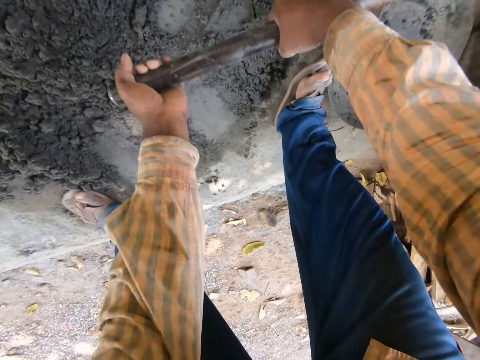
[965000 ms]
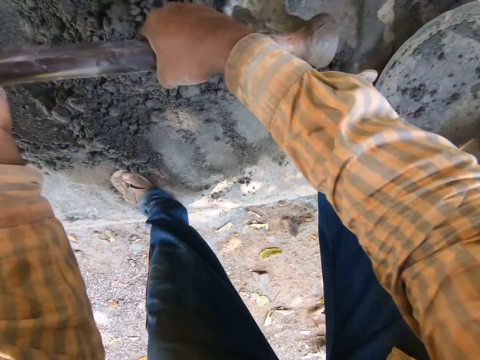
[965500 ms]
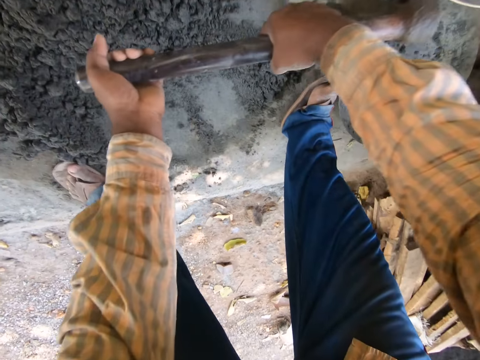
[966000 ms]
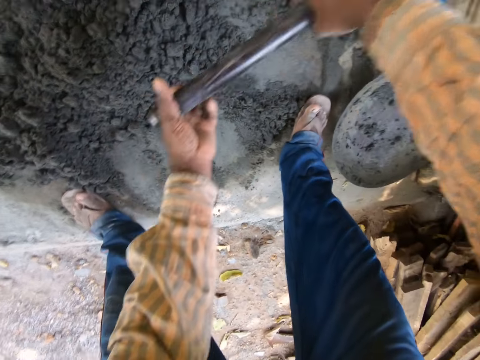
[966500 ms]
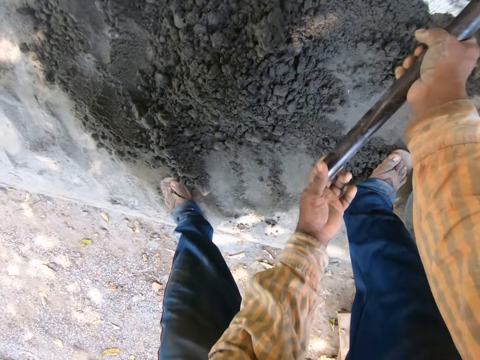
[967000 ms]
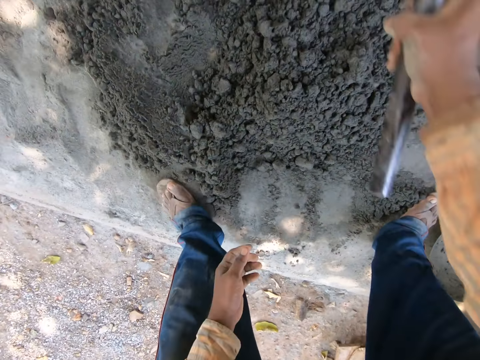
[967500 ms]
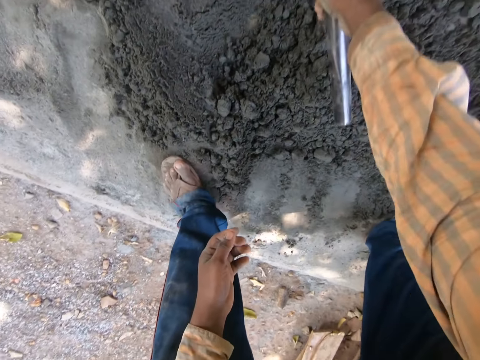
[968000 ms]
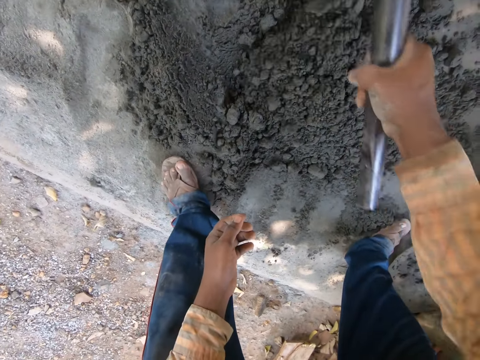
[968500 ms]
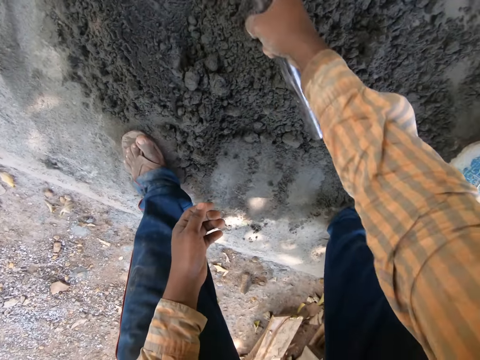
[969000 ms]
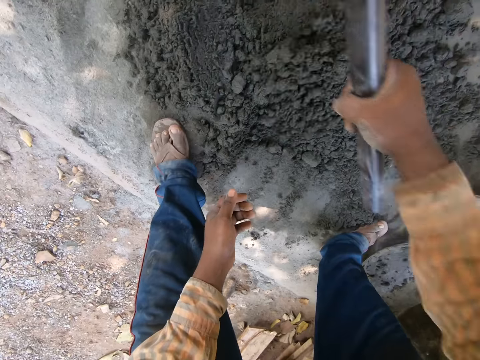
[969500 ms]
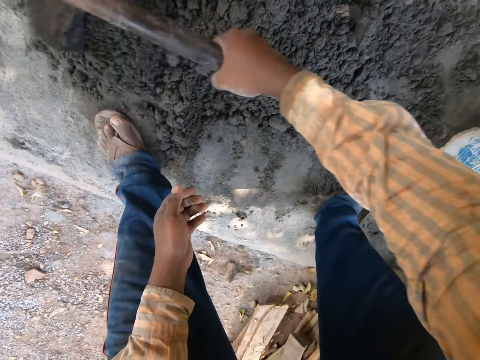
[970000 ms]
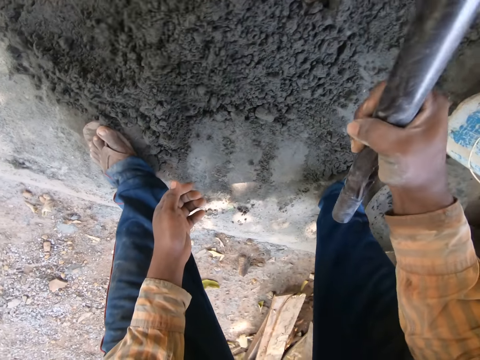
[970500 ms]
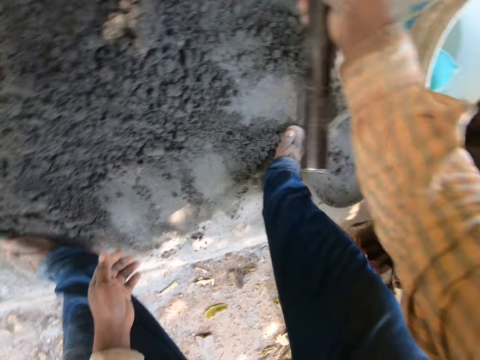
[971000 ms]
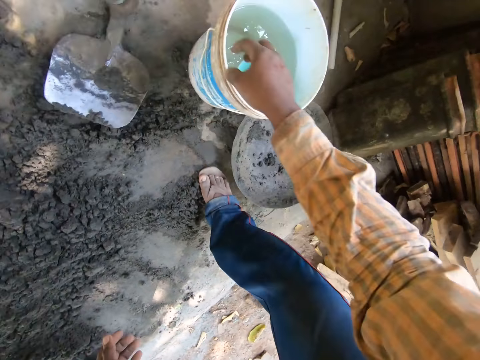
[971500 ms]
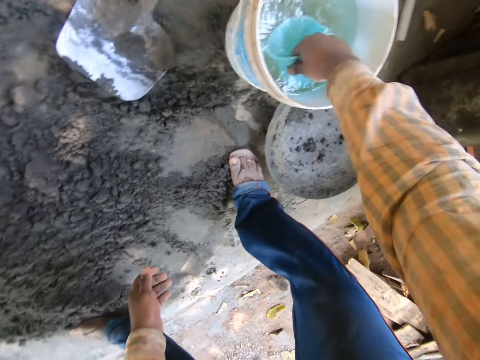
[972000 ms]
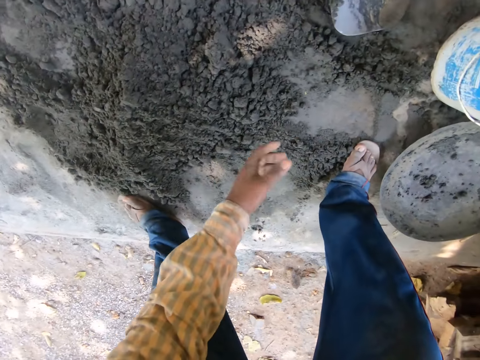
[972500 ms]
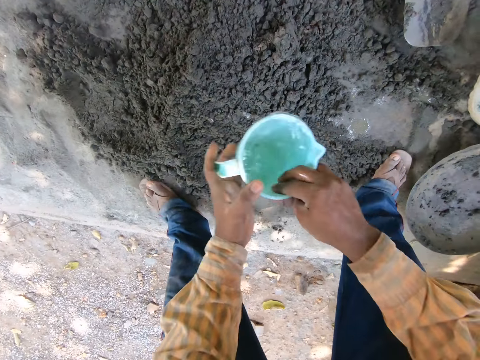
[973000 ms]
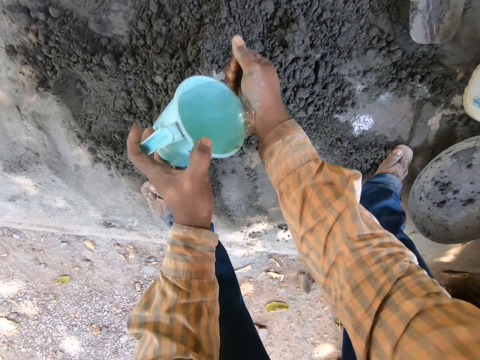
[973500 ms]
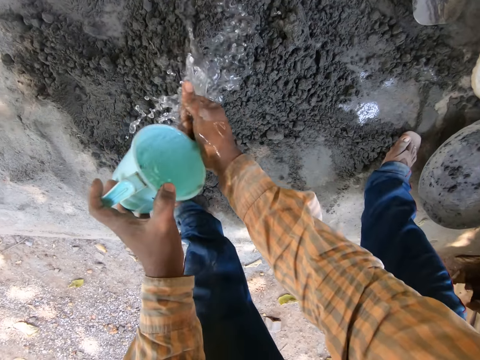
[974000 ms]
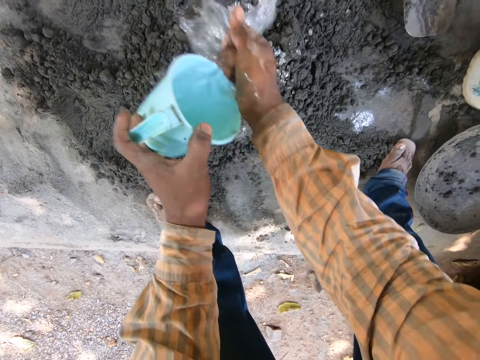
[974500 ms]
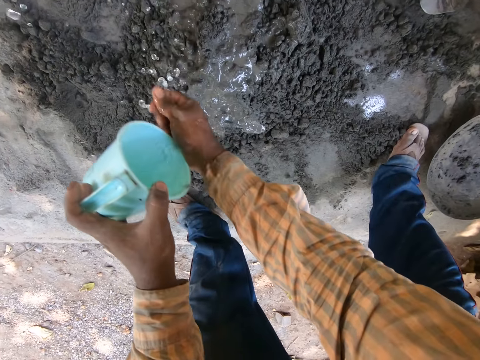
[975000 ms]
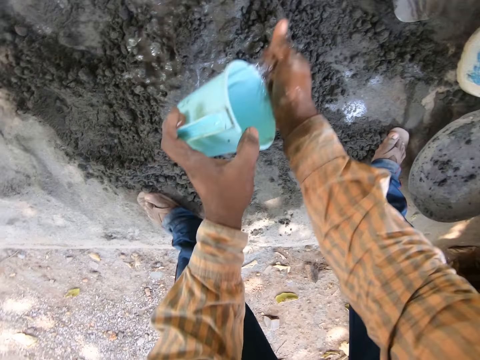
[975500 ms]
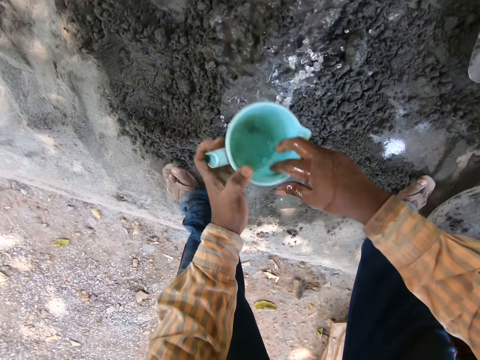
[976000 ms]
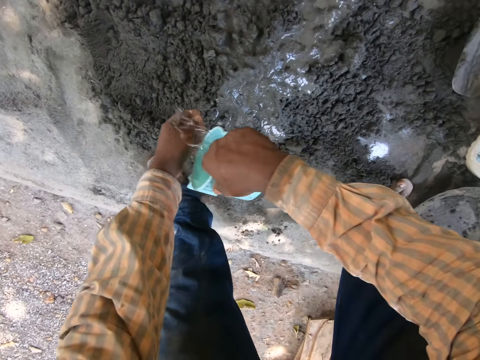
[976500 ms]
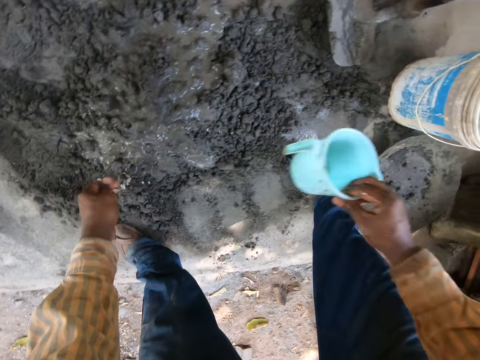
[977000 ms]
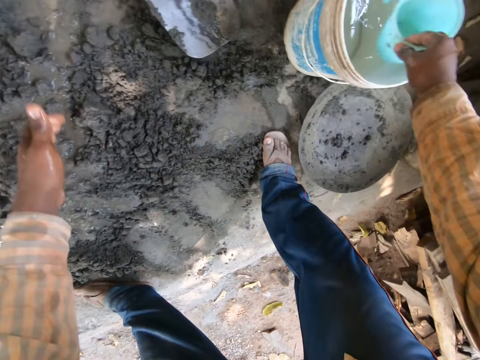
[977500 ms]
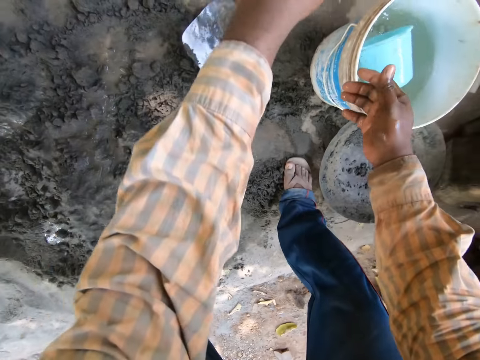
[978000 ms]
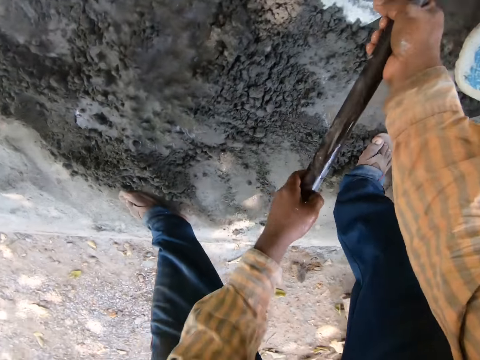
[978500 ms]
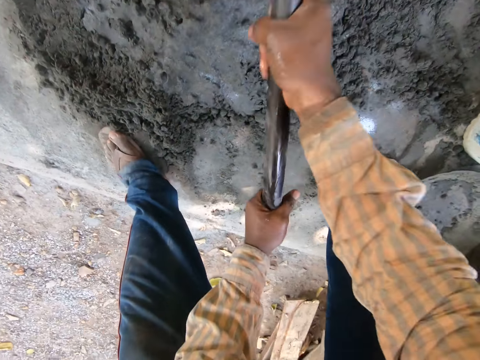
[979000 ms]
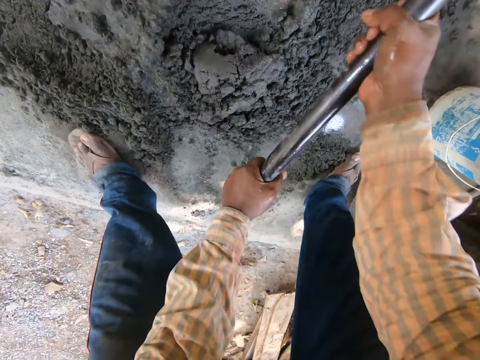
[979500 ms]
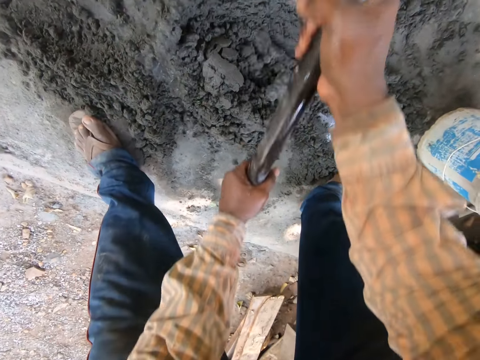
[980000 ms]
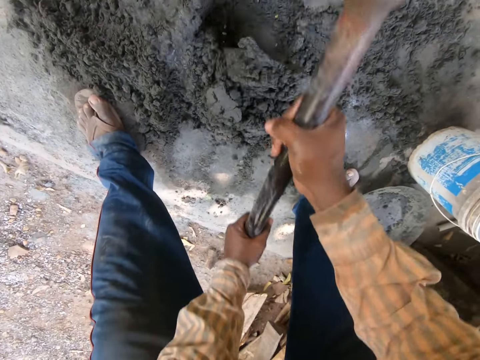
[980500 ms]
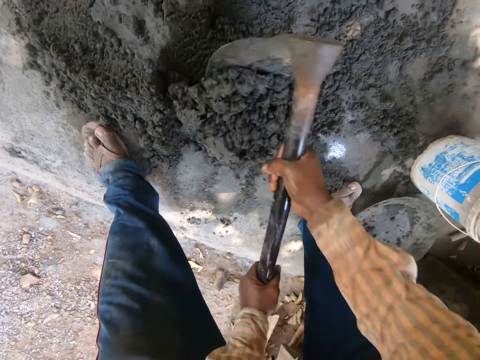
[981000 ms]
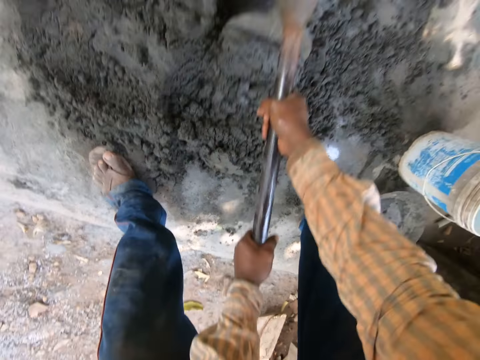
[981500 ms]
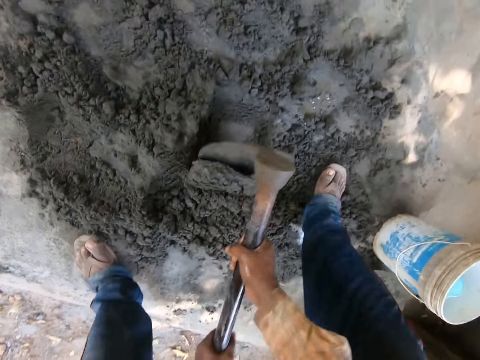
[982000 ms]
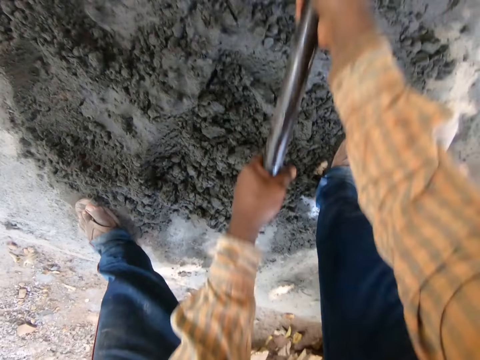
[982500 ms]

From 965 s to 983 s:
The camera wearer holds the hoe with his right hand. He gathers concrete on the ground with the hoe in his right hand. He drops the hoe on the ground with his right hand. He picks a jug of water from the bucket of water on the ground with his right hand. He passes the jug from his right hand to his left hand. He pours water from the jug in his left hand over his right hand into the concrete on the ground. He passes the jug of water from his left hand to his right hand. He pours water from the jug in his right hand over his left hand into the concrete on the ground. He drops the jug of water into the bucket of water with his right hand. He picks the hoe from the ground with his left hand. He holds the hoe with both hands. He gathers the concrete on the ground with the hoe in both hands. He digs the cement with the hoe.

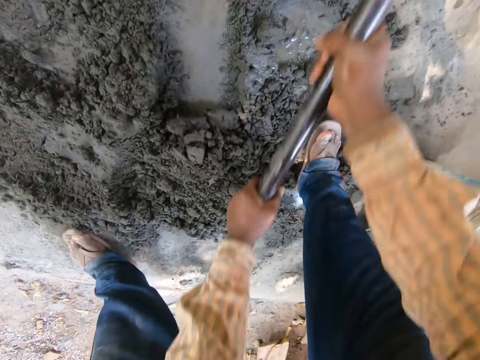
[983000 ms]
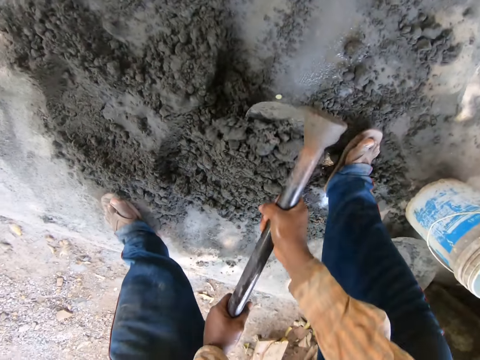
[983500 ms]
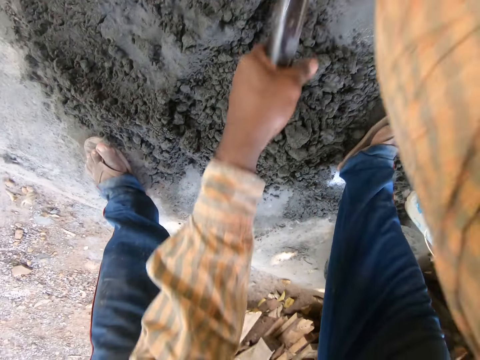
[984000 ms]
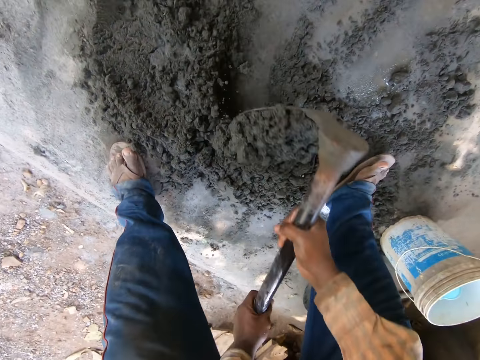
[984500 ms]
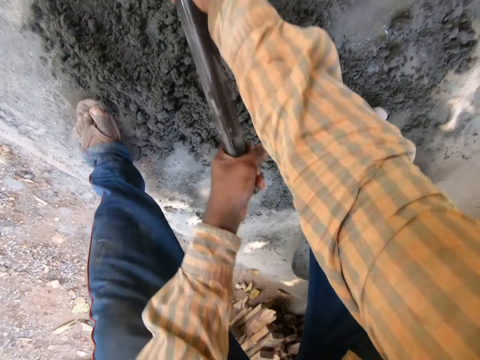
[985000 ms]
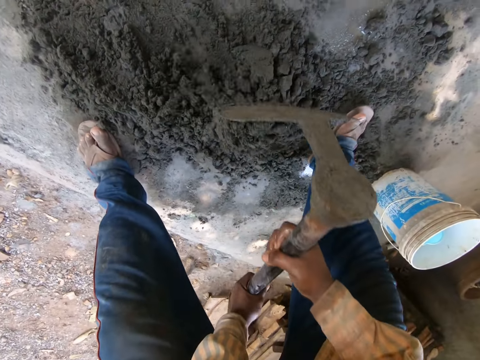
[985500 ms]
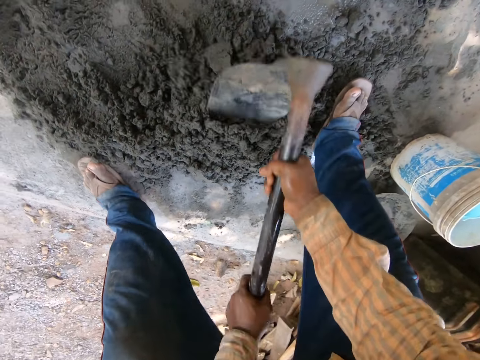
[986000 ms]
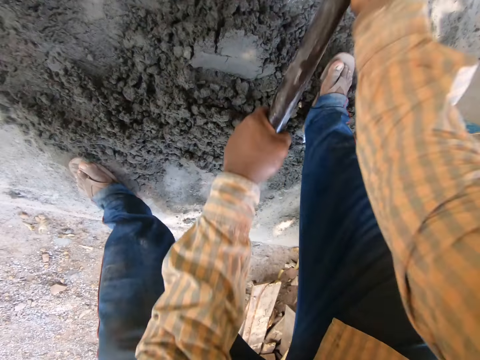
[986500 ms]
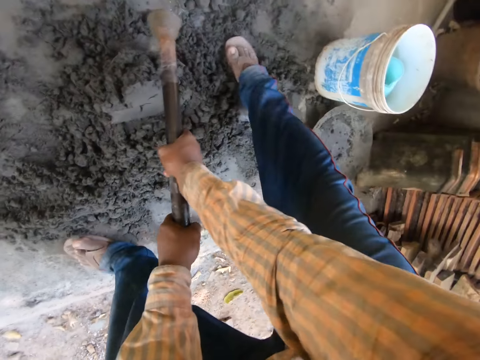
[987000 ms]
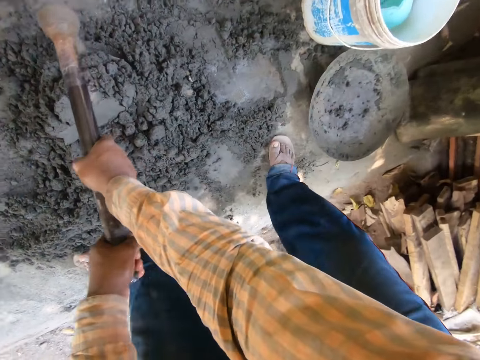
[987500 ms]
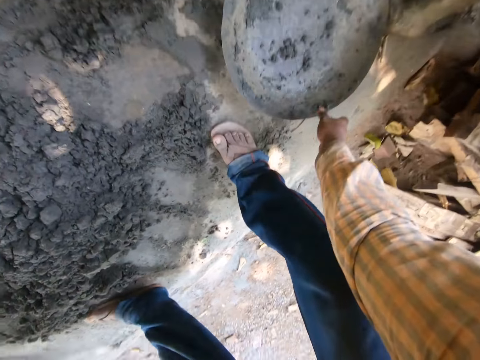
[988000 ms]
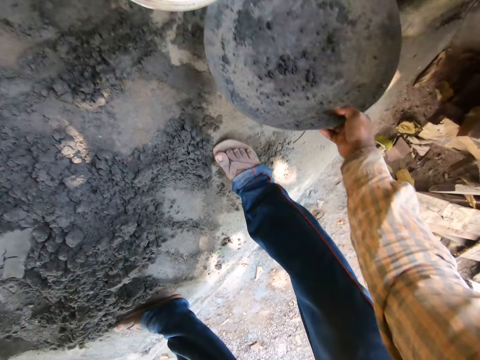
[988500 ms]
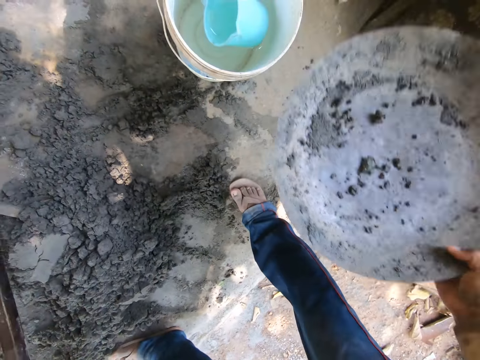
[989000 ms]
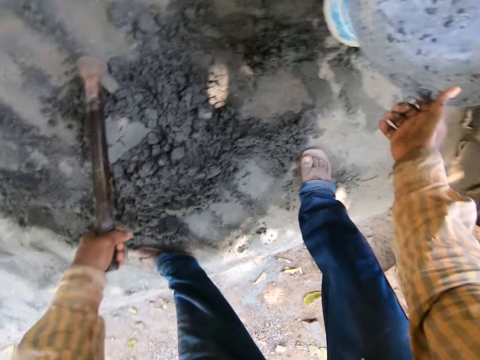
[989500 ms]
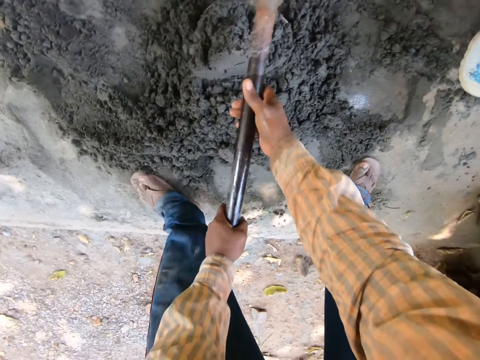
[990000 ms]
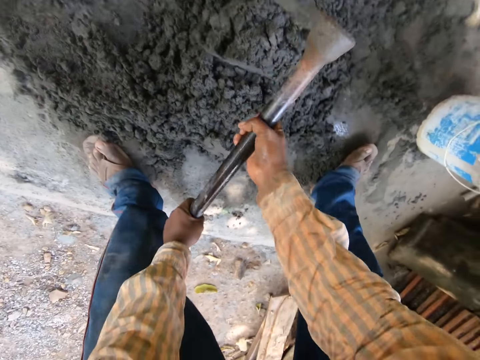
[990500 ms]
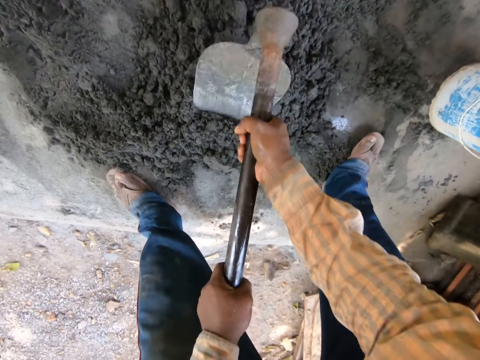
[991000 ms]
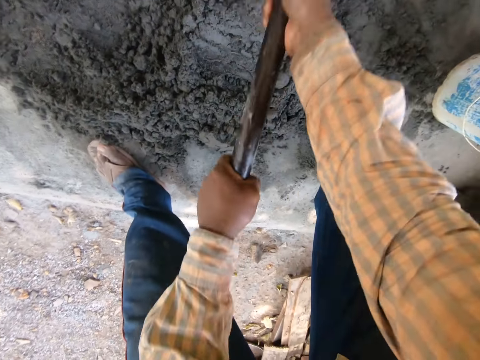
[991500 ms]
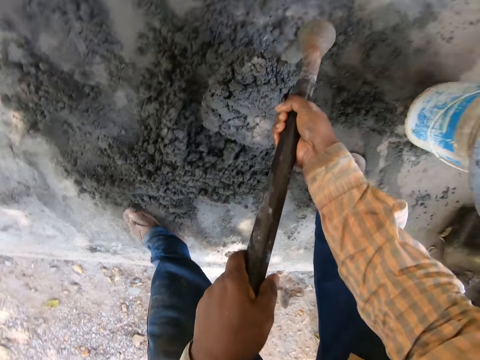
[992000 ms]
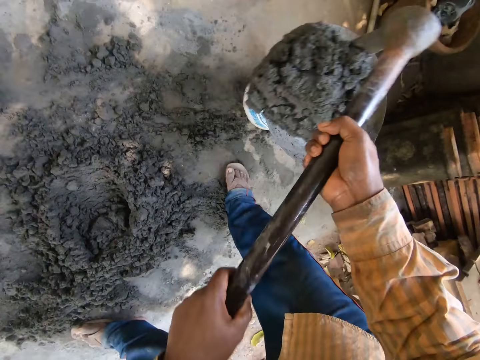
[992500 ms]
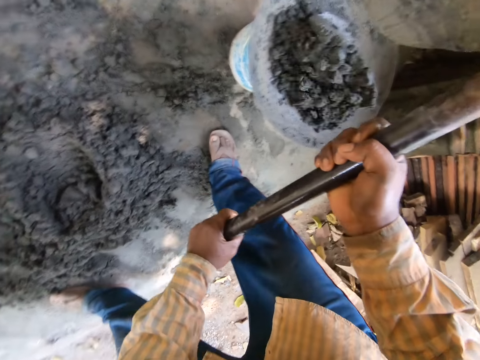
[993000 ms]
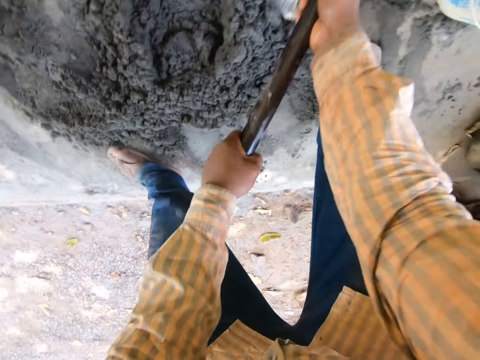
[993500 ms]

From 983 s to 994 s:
The camera wearer drops the hoe on the ground with both hands. He picks the pan or container from the ground with his right hand. He drops the pan on the bucket of water on the ground with his right hand. He picks the hoe from the ground with both hands. He scoops concrete or cement from the ground into the pan on the bucket of water on the ground with the hoe in both hands. He places the cement on the container.
